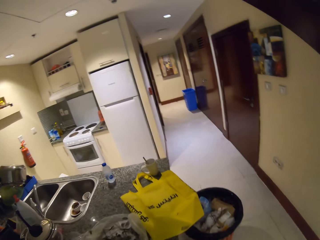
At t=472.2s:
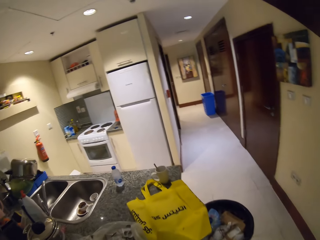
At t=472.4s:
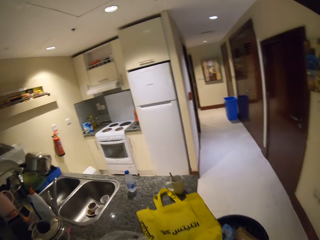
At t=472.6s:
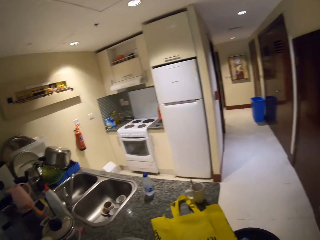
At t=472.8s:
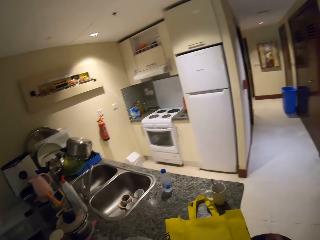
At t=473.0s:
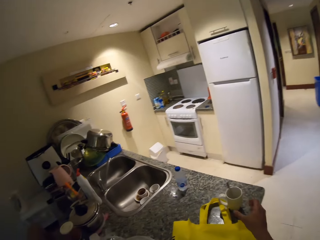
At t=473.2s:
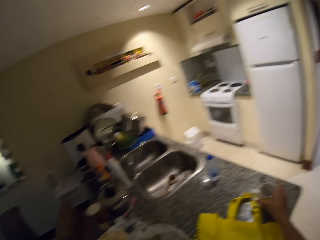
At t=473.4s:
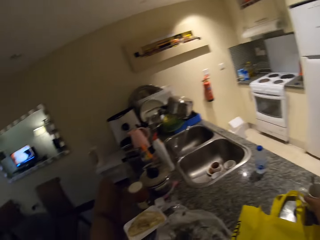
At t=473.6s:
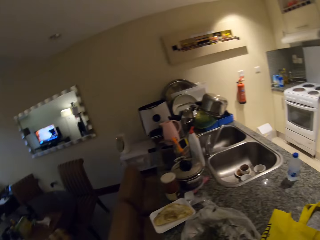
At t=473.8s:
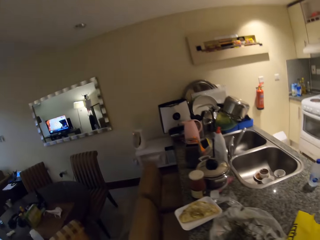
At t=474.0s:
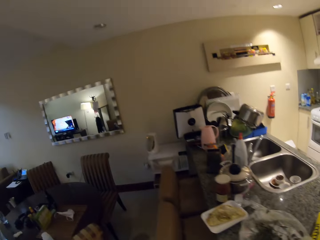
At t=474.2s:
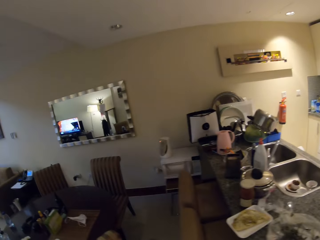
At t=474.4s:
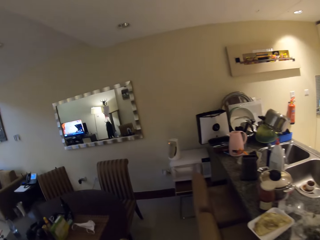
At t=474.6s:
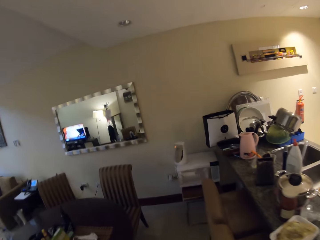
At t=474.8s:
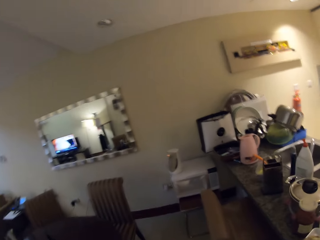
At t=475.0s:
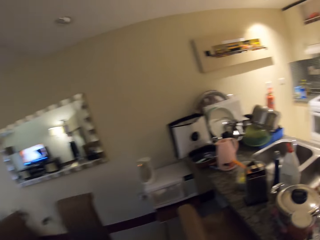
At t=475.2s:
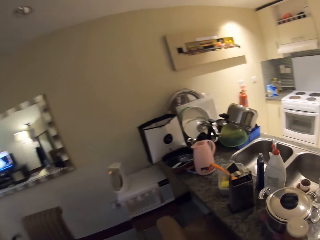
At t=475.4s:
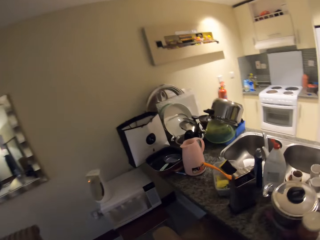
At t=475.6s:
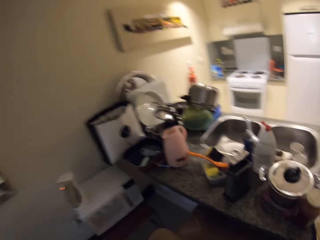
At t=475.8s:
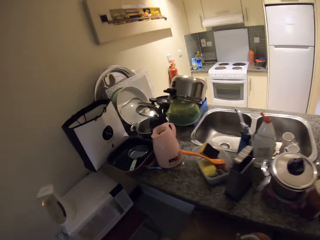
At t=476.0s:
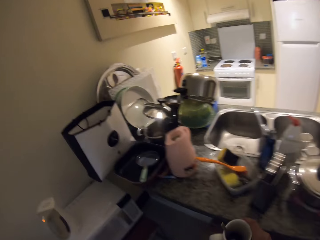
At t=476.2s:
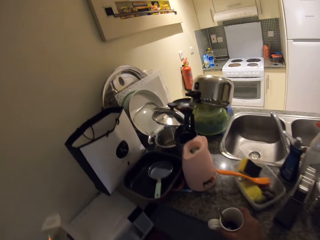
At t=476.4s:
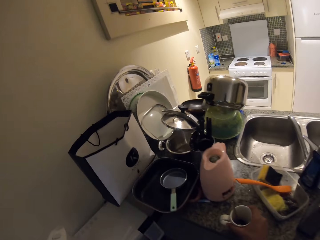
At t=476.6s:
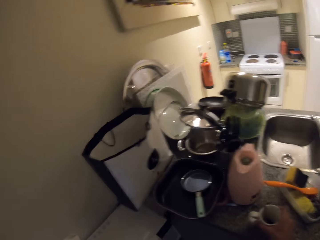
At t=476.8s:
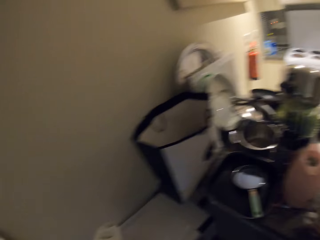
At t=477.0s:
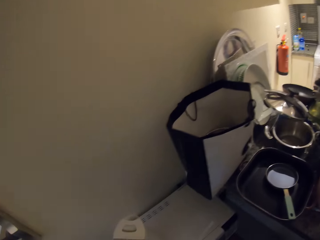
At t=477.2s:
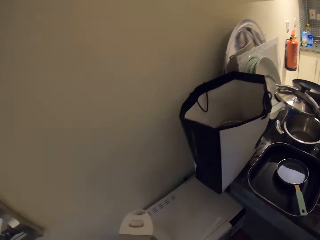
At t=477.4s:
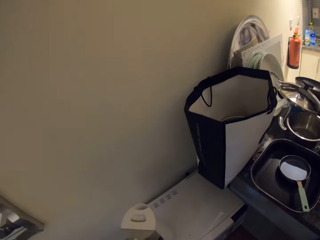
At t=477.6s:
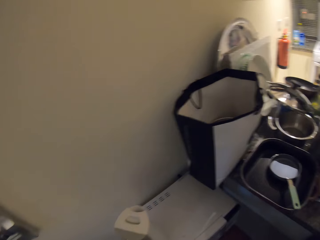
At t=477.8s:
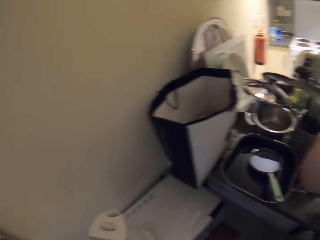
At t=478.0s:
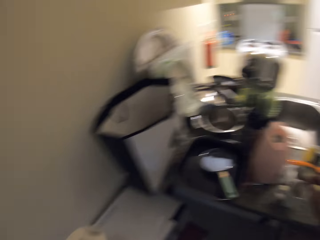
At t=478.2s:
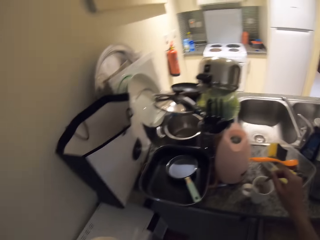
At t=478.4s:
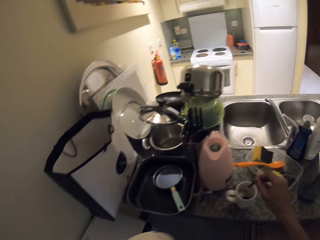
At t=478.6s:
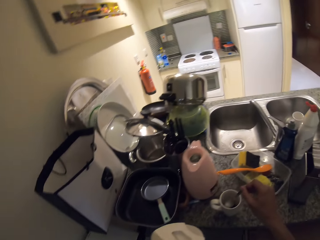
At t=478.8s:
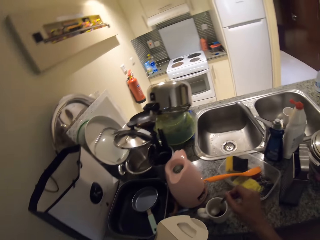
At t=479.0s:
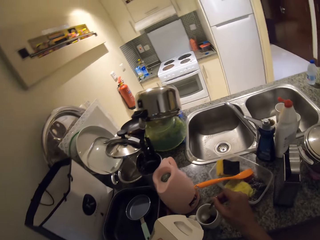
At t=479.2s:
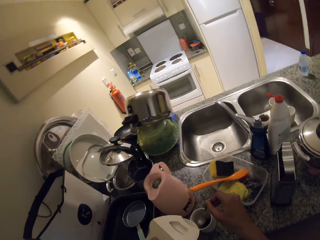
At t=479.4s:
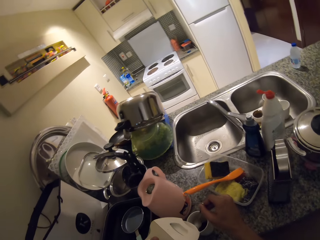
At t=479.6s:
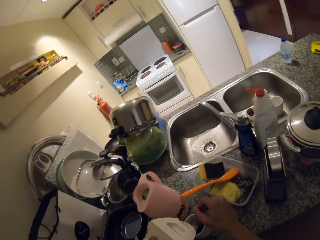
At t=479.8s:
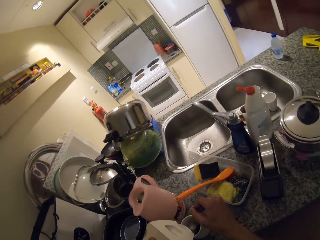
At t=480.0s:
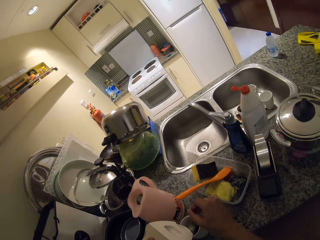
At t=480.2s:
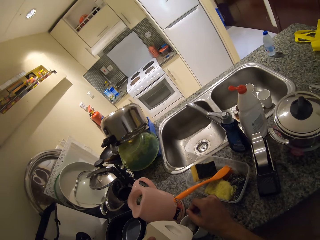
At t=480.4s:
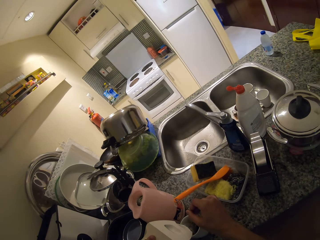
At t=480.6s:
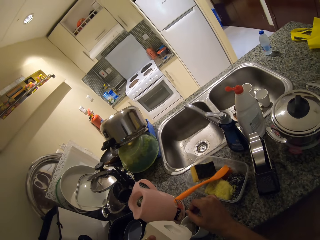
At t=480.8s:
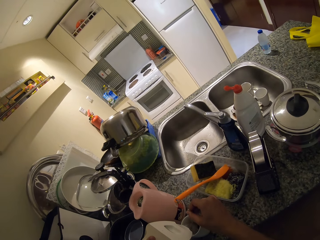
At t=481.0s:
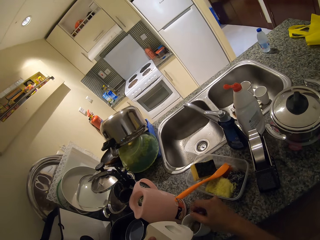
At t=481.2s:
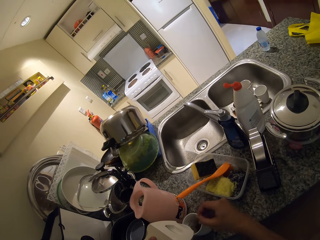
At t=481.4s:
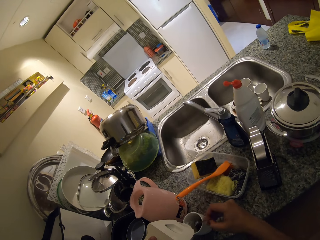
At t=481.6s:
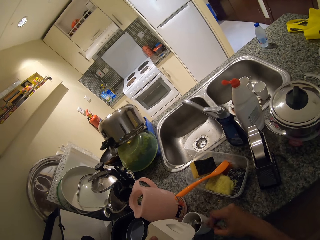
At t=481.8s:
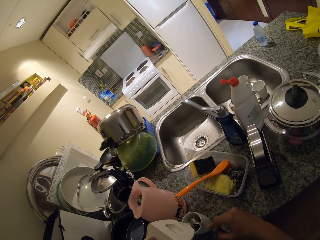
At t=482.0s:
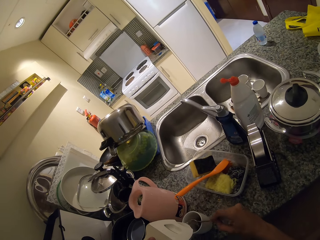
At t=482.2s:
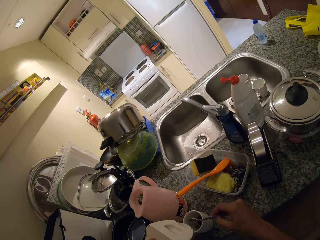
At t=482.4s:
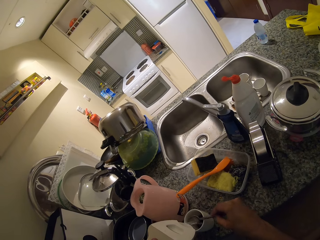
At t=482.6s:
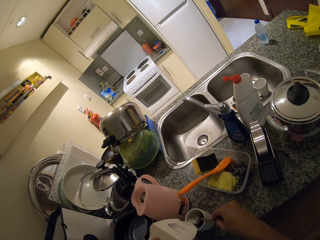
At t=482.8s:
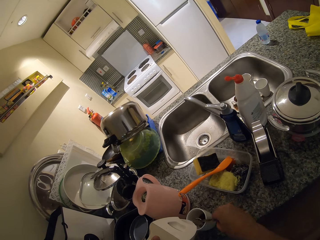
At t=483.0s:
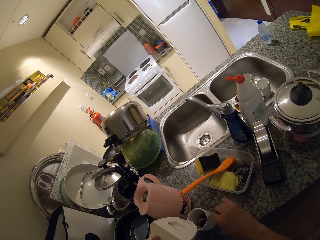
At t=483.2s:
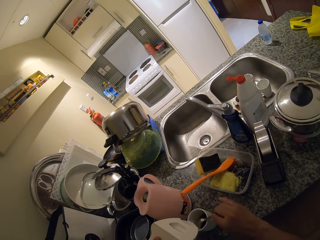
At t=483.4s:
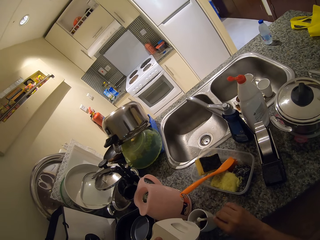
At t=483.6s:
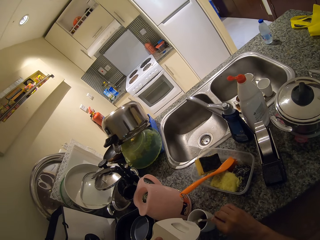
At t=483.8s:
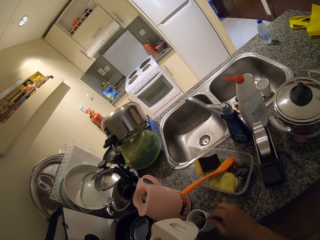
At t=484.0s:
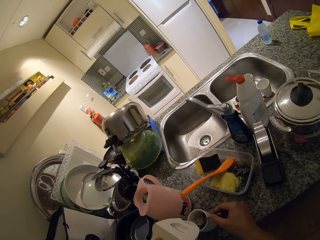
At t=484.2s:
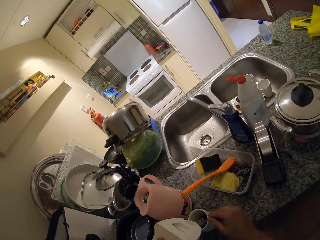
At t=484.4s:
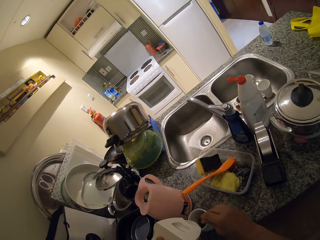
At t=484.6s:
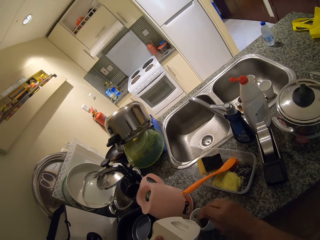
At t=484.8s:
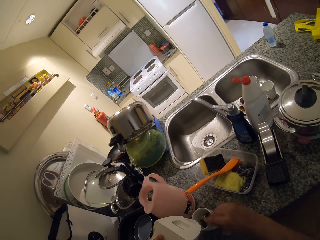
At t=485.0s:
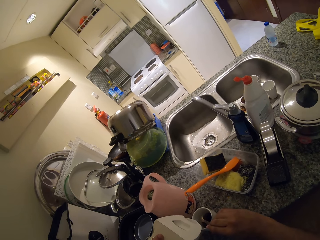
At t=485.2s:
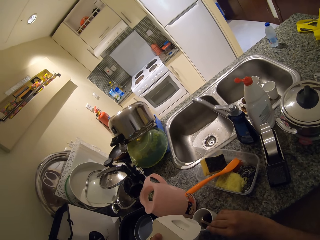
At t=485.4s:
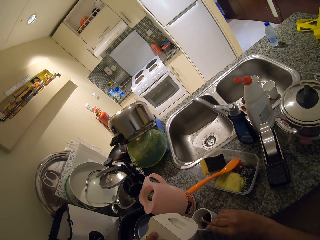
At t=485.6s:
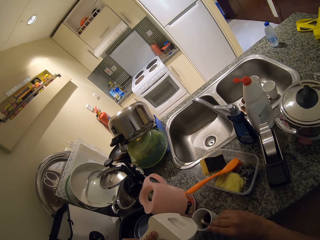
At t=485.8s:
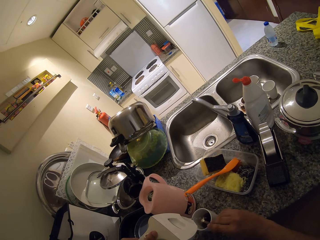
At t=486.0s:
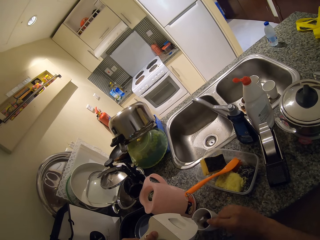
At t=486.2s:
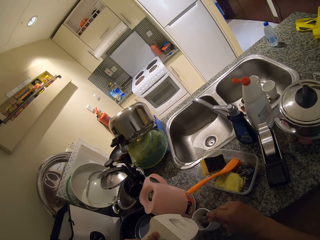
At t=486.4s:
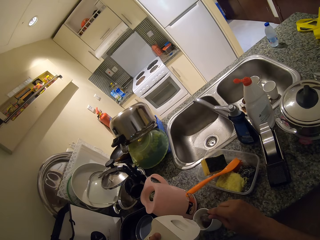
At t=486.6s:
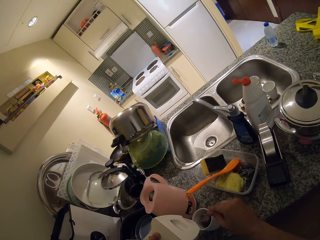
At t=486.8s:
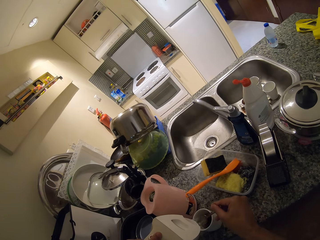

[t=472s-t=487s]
The camera wearer picks up the cup. They walk in a room. They put the cup on the table. They pick up the electric jug. They add water in the cup. They stir coffee.

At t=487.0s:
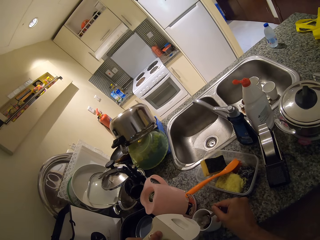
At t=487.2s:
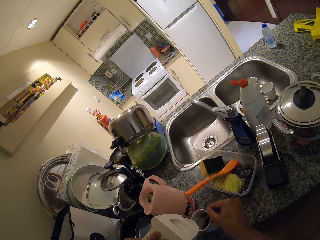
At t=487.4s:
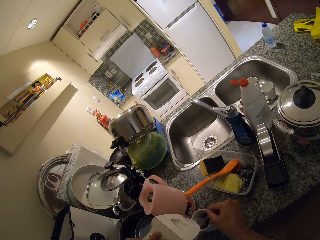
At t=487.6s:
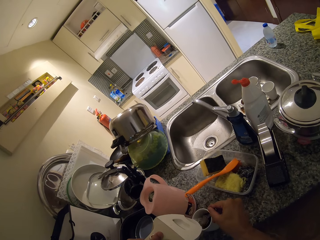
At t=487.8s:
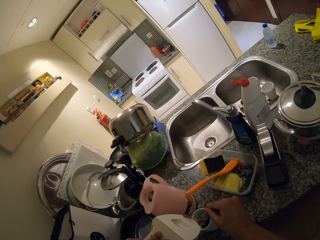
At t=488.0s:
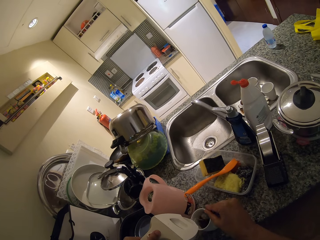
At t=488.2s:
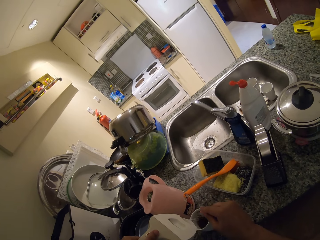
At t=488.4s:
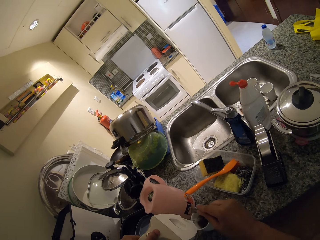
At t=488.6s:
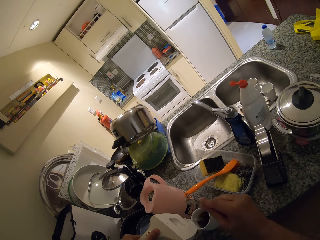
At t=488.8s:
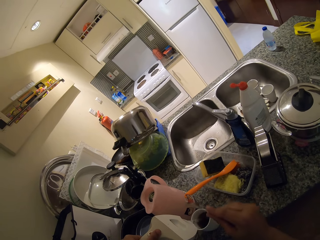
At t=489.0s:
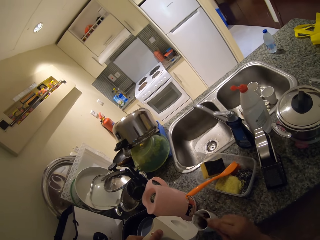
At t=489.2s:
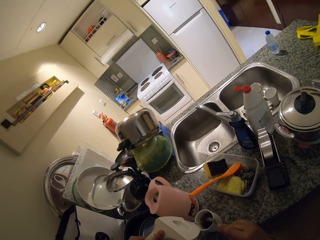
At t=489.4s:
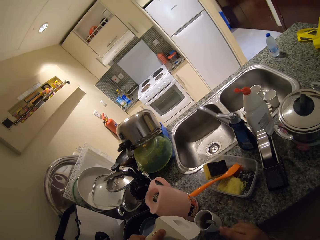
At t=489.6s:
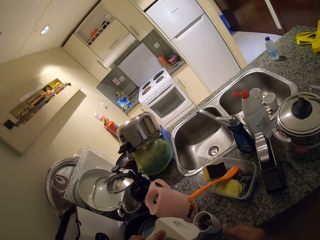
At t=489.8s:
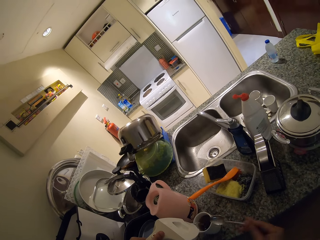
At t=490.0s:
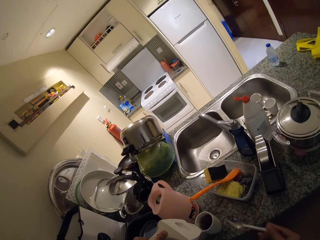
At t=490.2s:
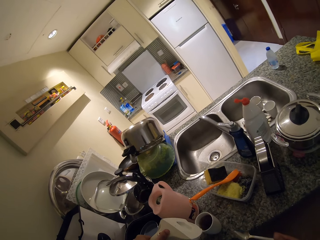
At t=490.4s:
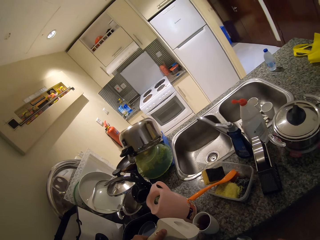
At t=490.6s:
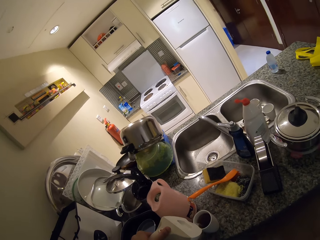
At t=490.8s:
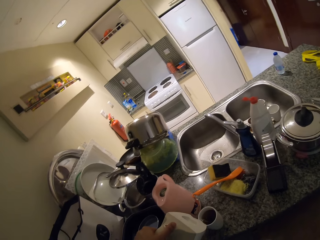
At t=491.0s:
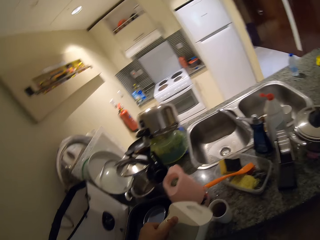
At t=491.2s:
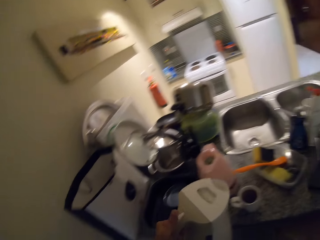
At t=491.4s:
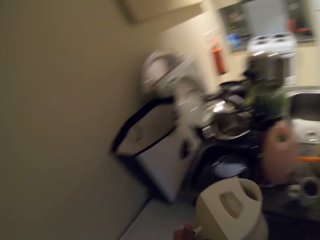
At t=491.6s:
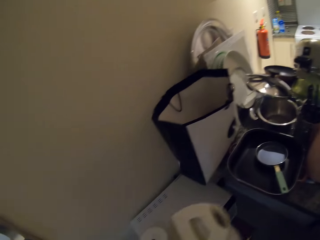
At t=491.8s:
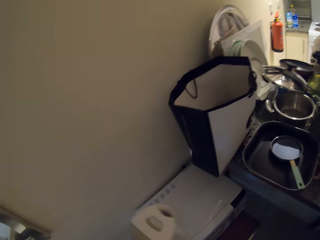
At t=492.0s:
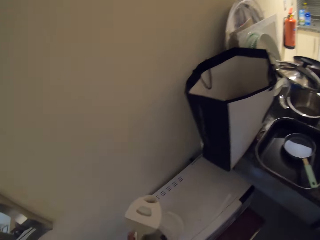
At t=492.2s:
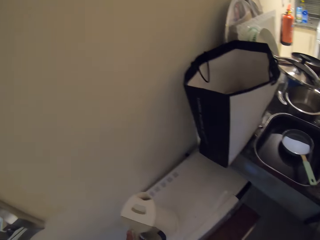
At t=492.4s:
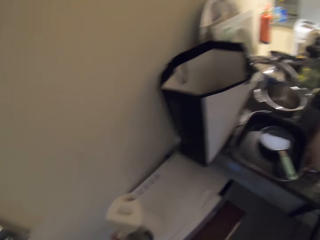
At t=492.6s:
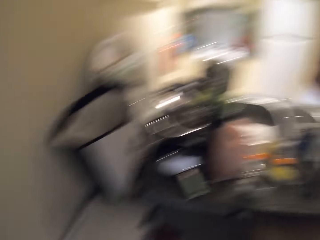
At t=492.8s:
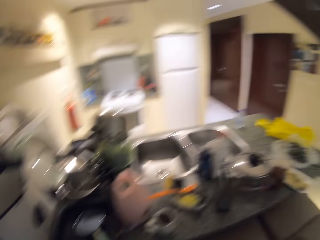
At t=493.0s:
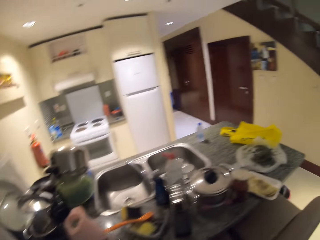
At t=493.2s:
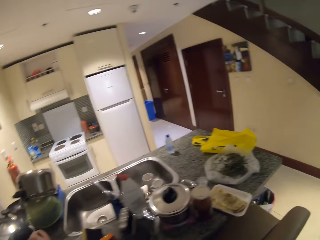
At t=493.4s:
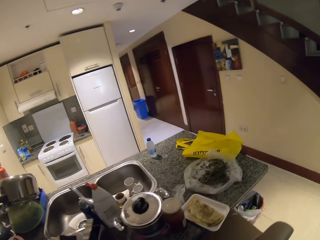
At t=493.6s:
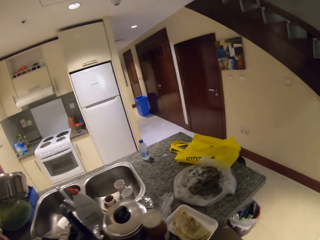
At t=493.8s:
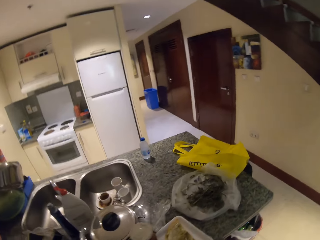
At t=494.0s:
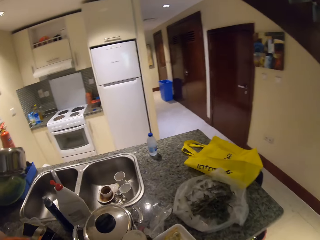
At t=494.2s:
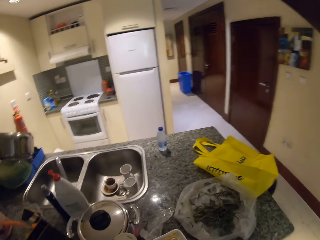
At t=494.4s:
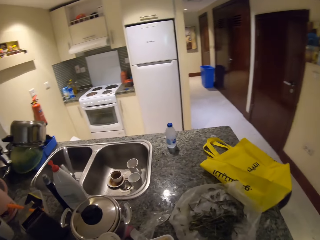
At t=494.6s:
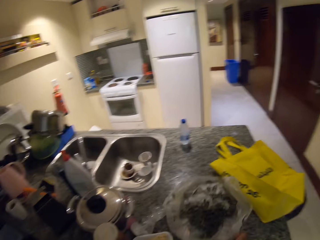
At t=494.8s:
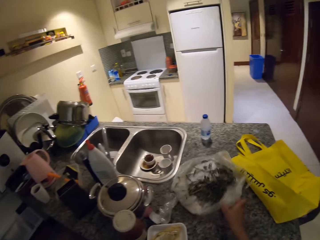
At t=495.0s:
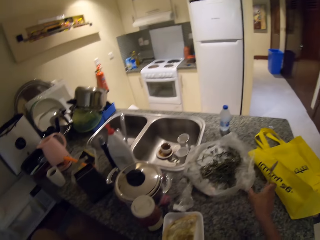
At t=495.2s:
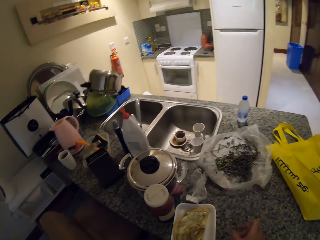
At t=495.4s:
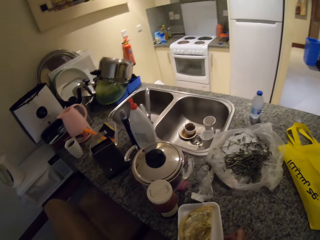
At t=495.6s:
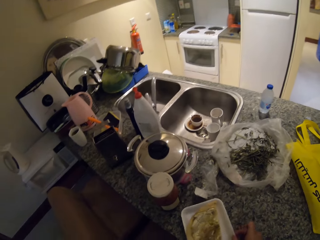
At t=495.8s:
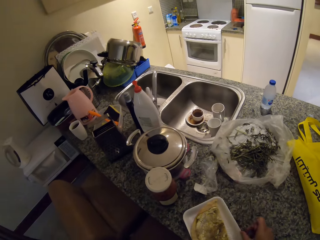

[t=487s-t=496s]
The camera wearer puts the electric jug down. They push a nylon paper.
